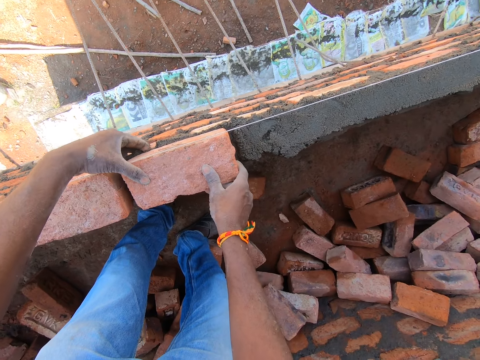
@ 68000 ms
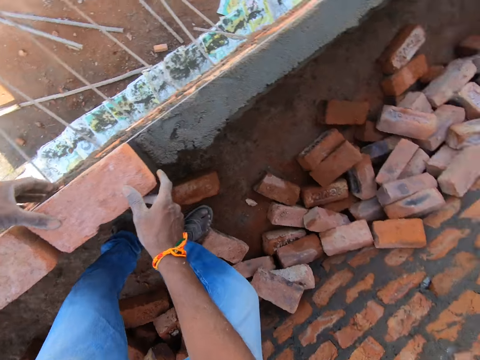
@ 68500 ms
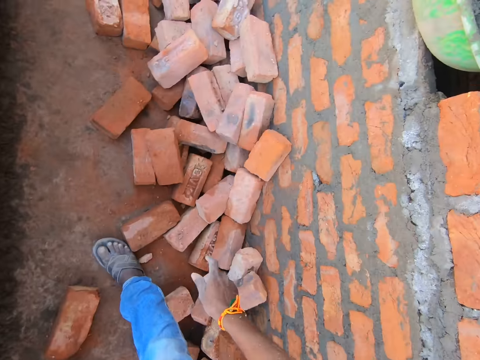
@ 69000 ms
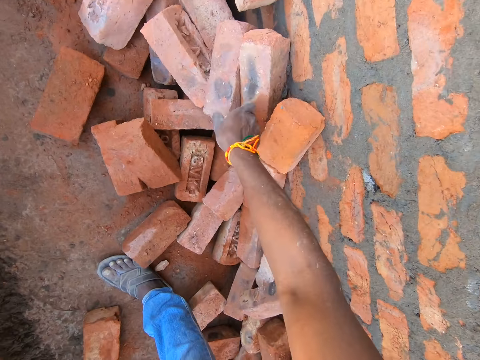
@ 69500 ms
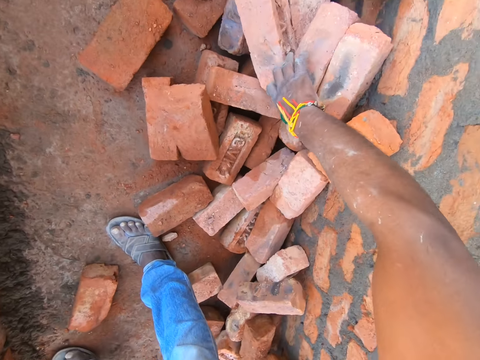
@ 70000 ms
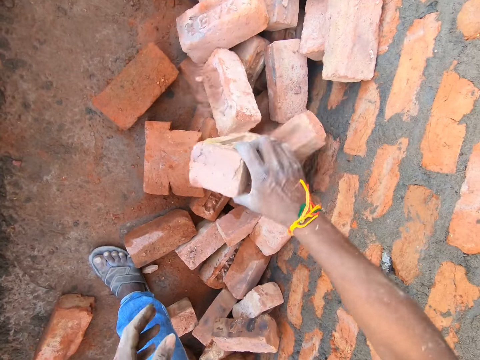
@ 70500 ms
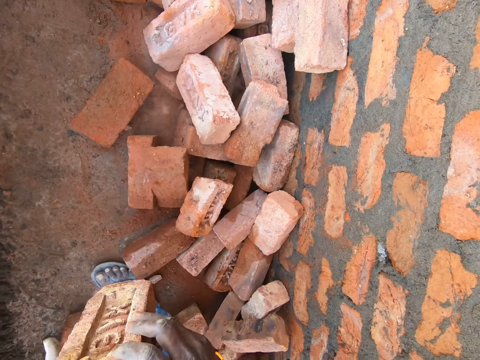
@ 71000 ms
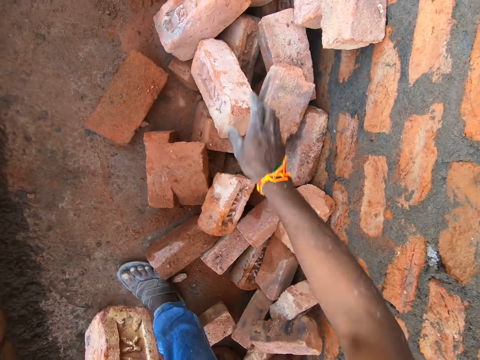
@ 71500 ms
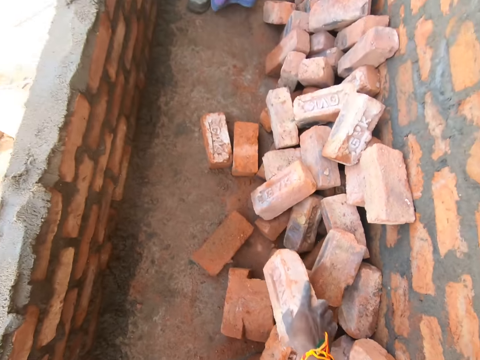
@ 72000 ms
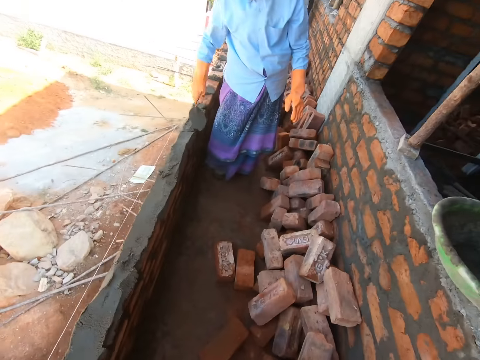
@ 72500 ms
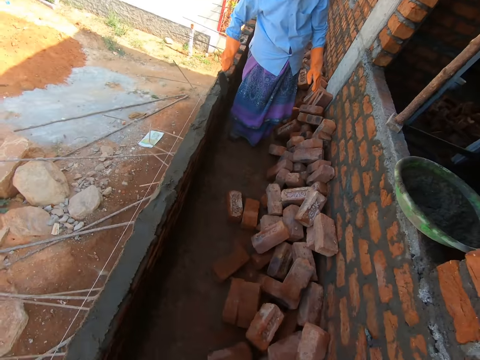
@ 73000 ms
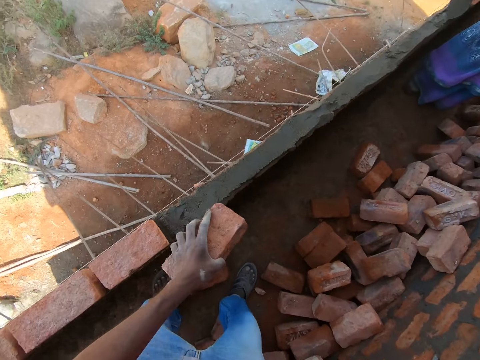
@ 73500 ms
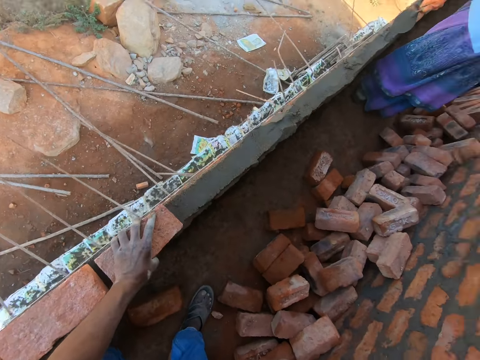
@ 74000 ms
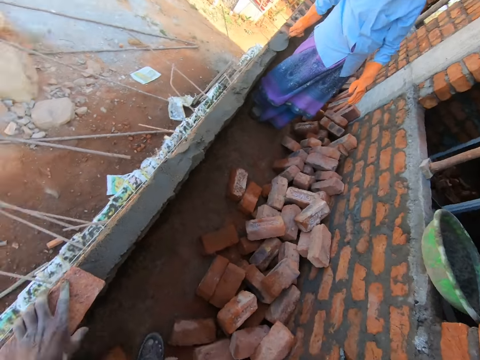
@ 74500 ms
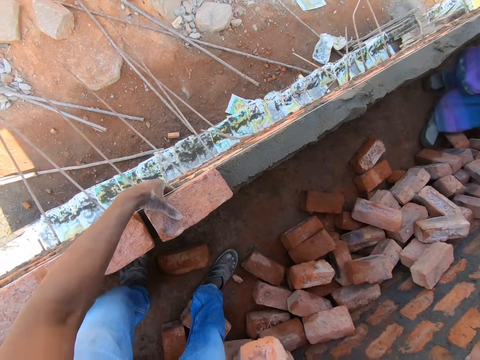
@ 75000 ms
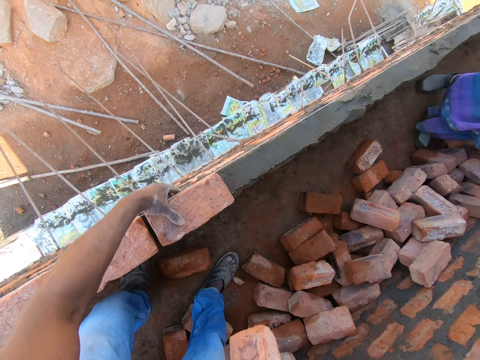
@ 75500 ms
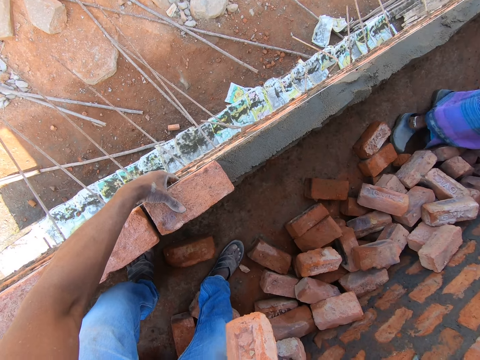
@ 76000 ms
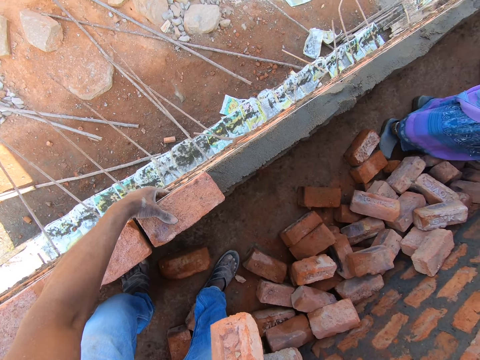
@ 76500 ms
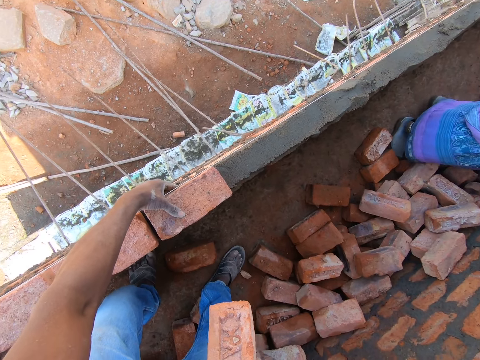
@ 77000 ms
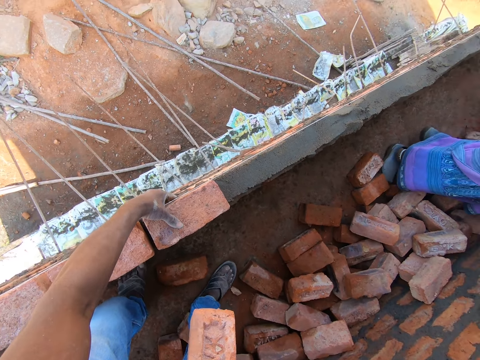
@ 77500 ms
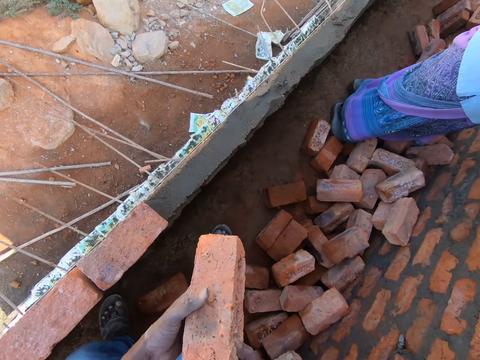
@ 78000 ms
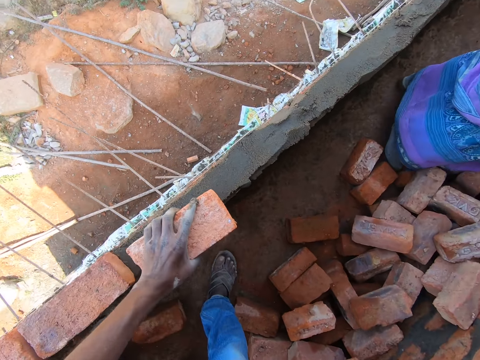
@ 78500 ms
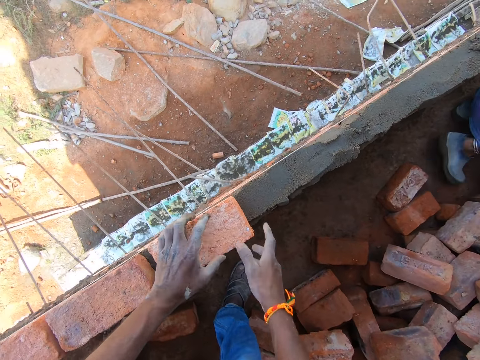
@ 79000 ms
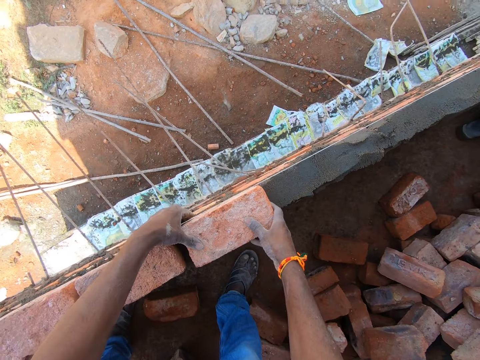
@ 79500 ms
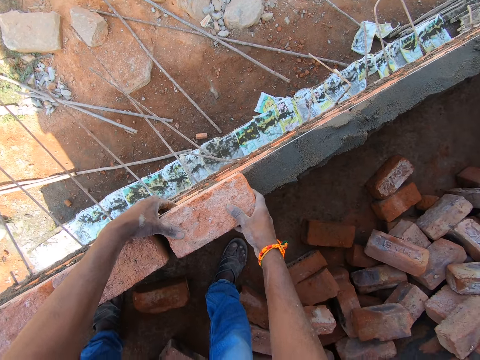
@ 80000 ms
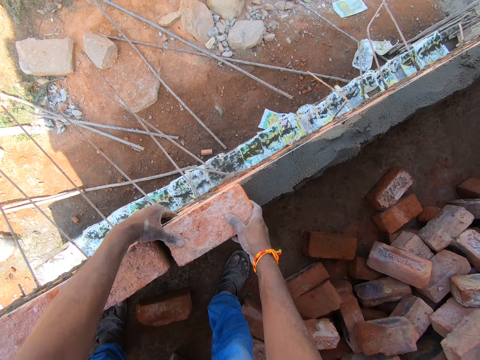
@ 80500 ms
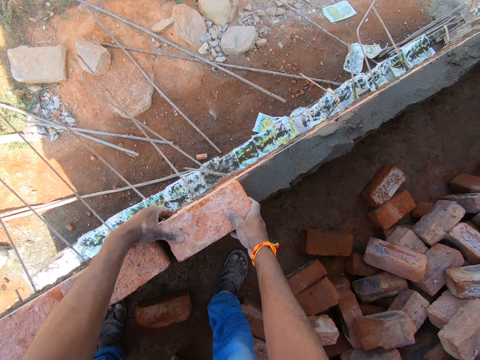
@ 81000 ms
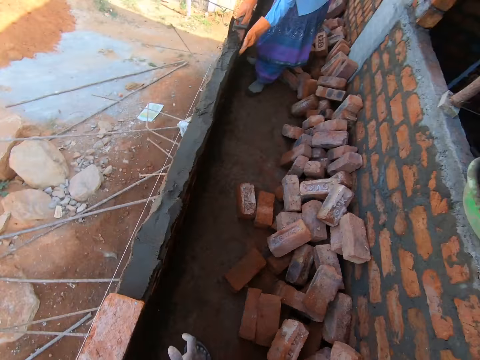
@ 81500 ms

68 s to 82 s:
The camera wearer takes the bricks on the floor. They attach the bricks on top of the cement mixture. A person talks to the camera wearer.

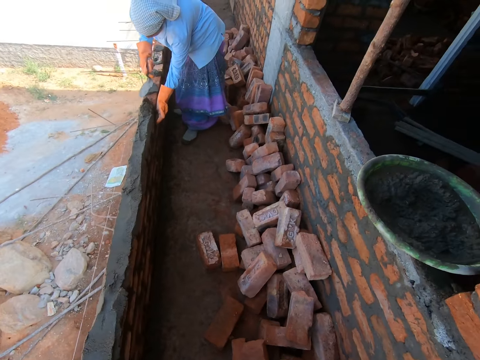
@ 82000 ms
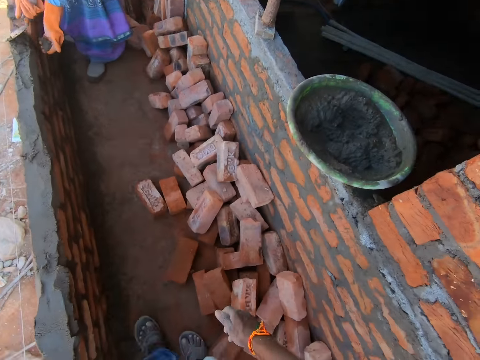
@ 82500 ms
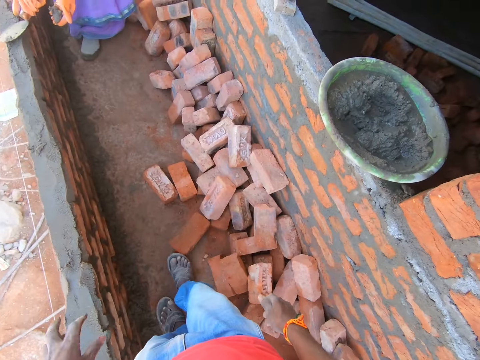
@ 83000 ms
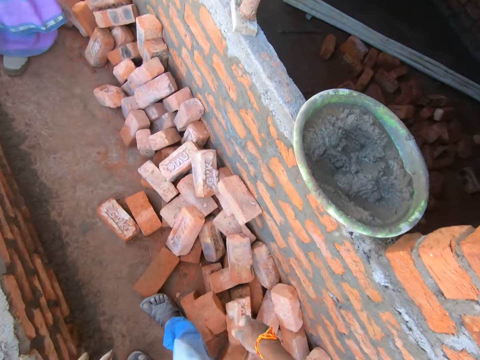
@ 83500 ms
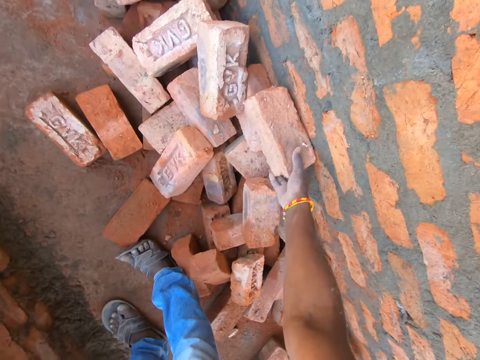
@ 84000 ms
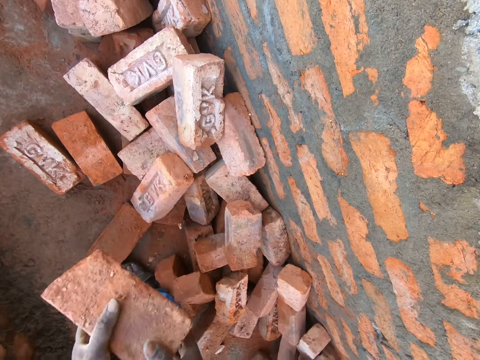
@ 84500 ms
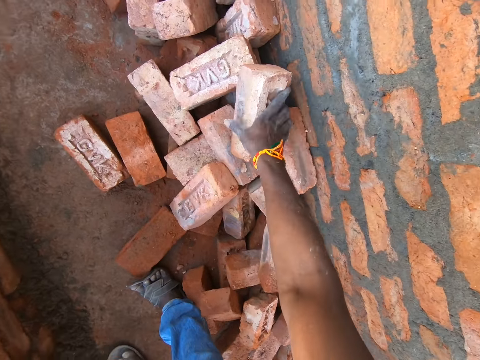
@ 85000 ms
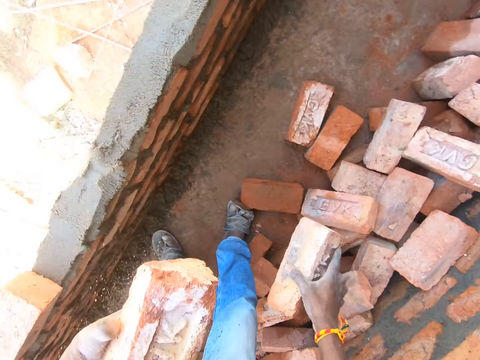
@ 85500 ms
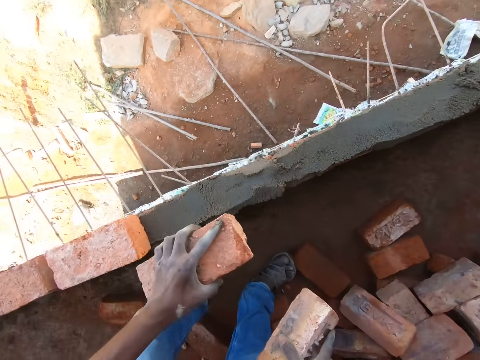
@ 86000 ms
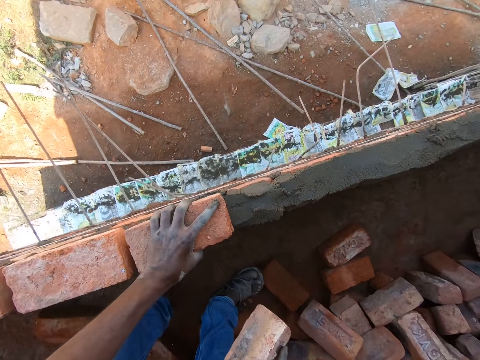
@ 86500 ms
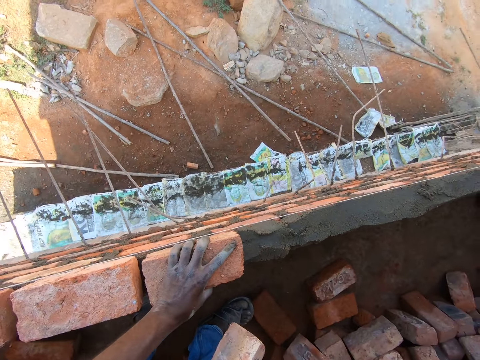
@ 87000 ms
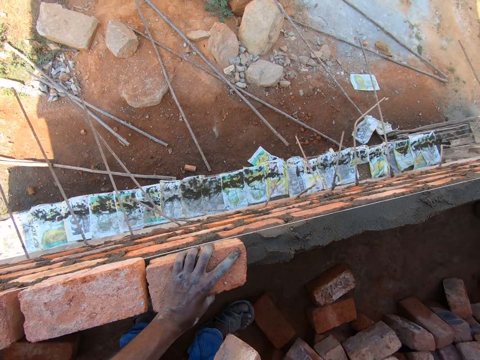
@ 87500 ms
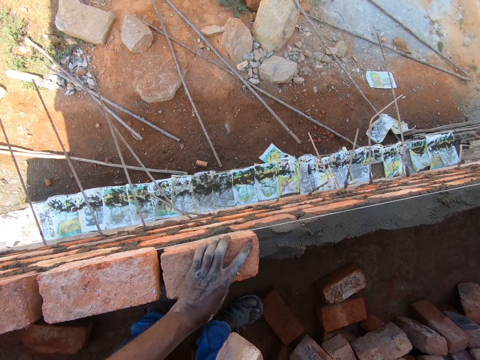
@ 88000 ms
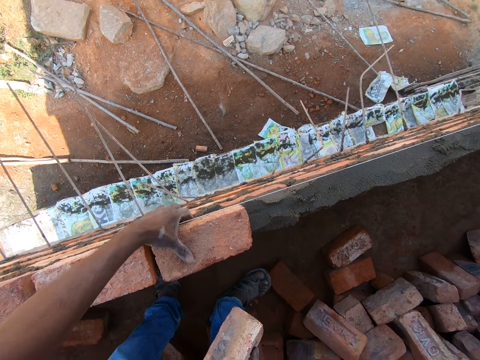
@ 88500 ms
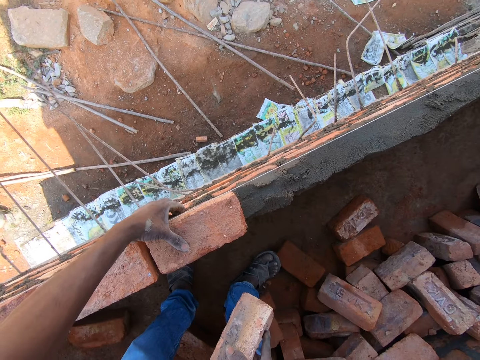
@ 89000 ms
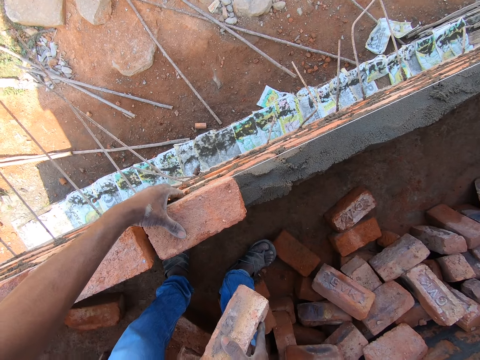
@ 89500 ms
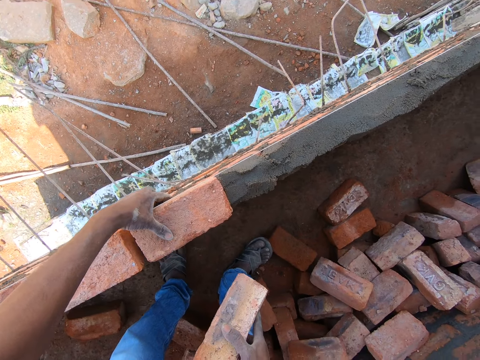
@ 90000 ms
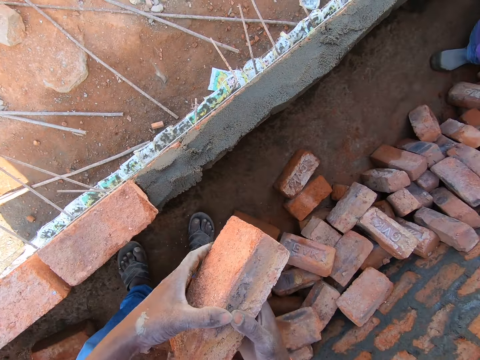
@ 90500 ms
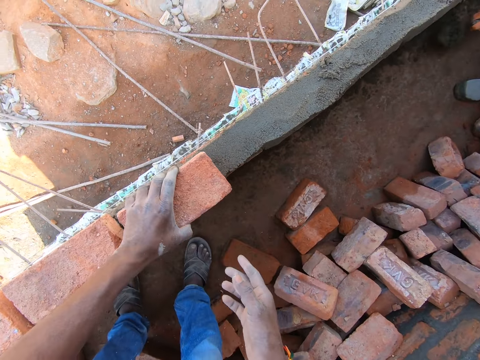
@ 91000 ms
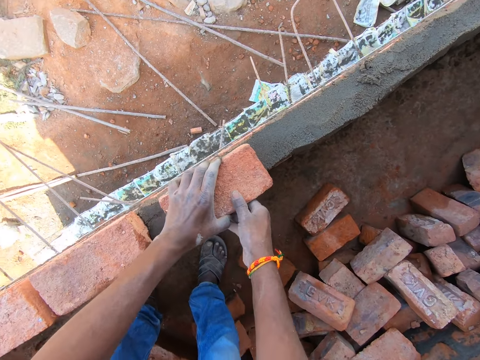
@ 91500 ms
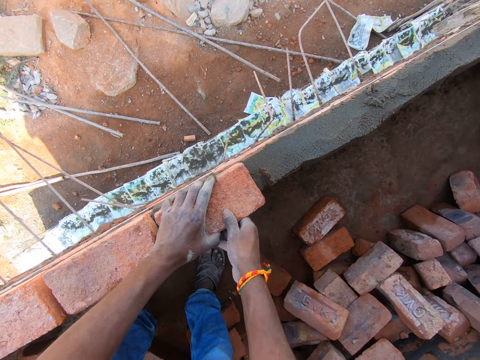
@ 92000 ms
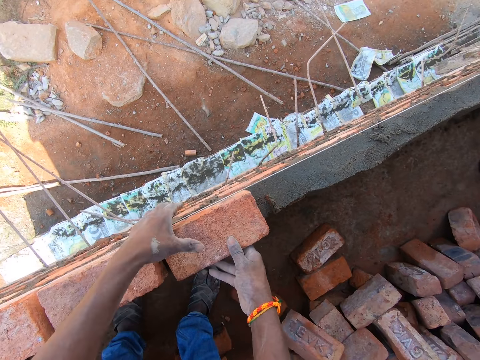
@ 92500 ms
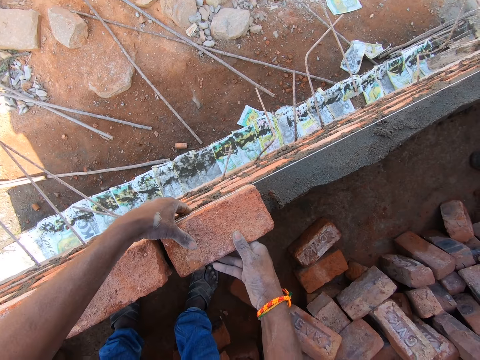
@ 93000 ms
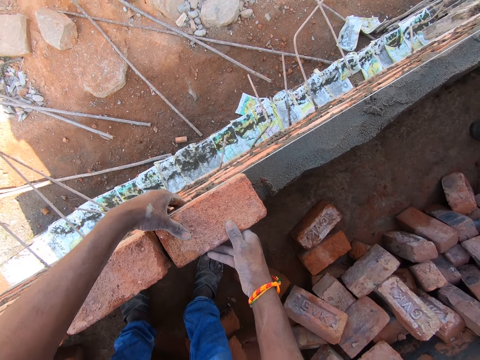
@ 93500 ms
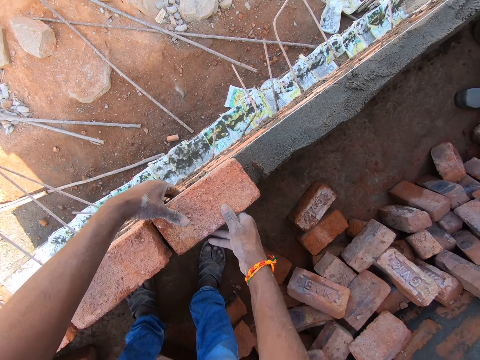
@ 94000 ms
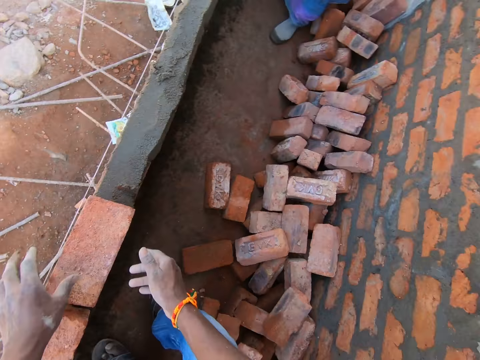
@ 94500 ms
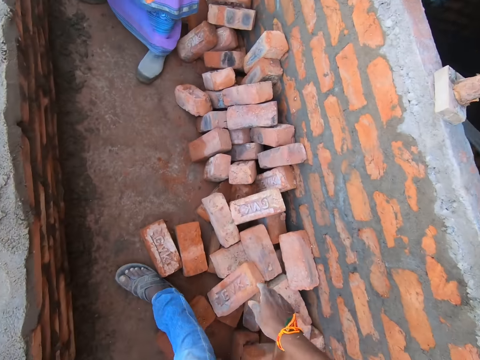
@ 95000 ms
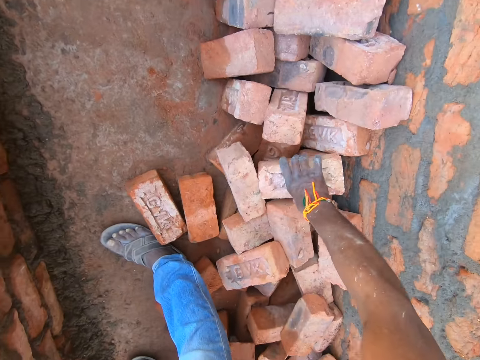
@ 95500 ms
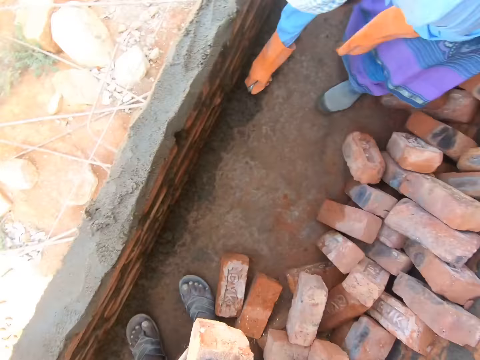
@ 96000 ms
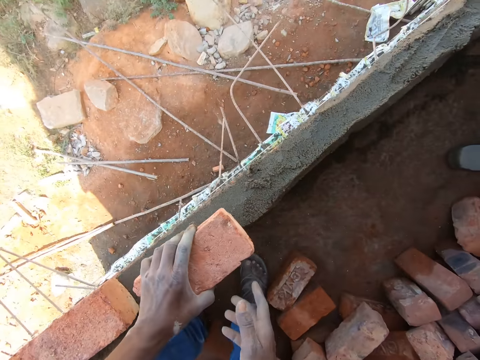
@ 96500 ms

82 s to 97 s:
The camera wearer takes the bricks on the floor. They attach the bricks on top of the cement mixture. They take the bricks on the floor.
